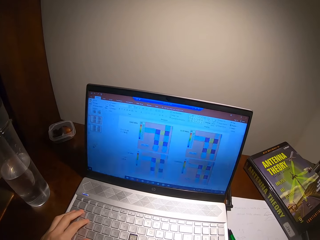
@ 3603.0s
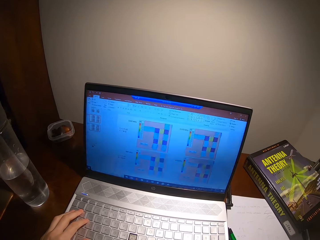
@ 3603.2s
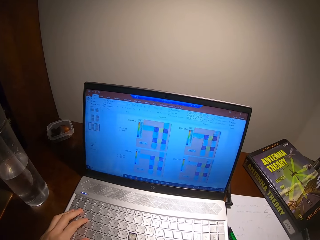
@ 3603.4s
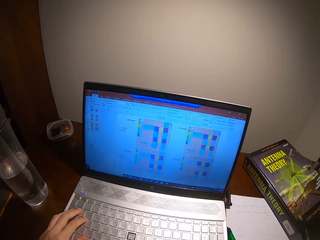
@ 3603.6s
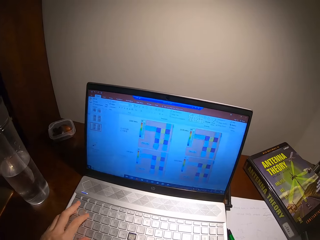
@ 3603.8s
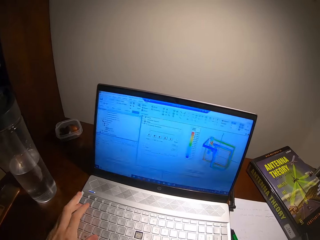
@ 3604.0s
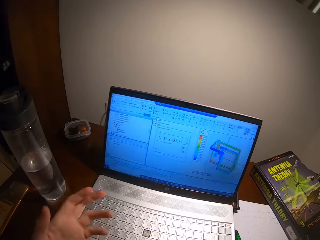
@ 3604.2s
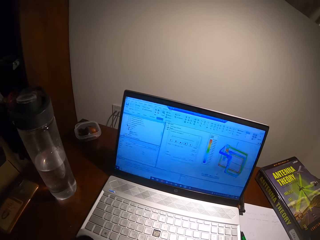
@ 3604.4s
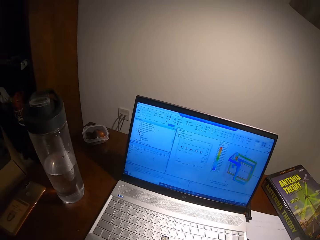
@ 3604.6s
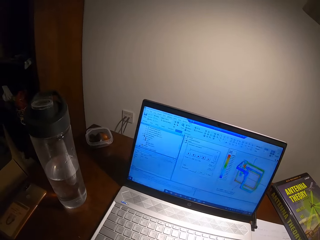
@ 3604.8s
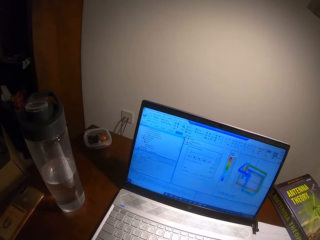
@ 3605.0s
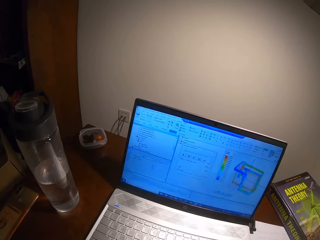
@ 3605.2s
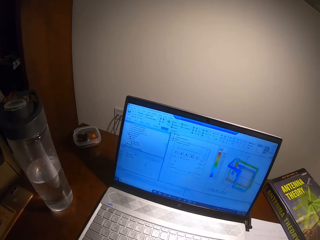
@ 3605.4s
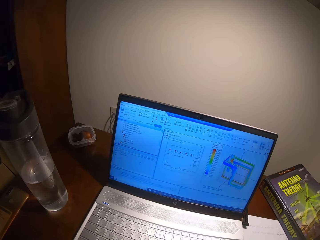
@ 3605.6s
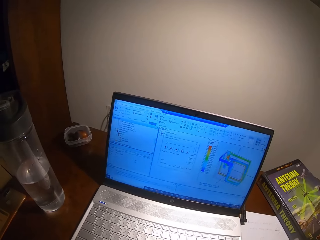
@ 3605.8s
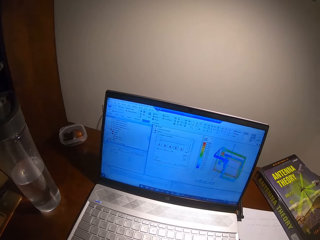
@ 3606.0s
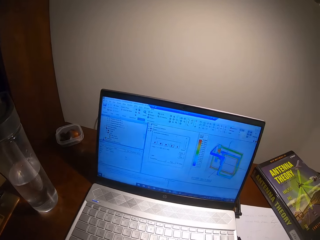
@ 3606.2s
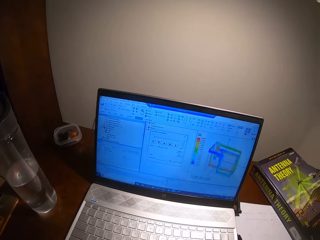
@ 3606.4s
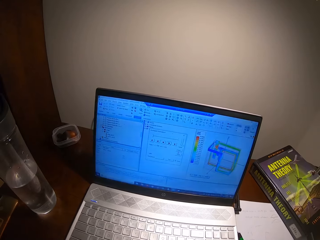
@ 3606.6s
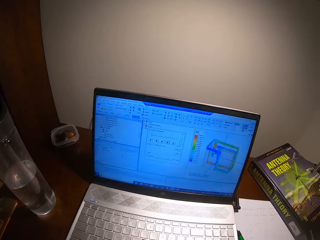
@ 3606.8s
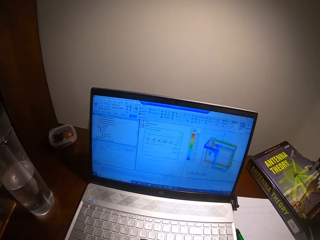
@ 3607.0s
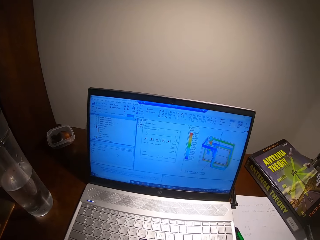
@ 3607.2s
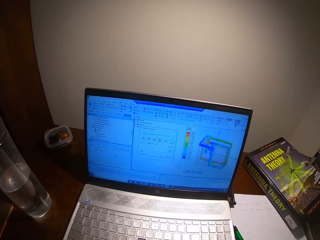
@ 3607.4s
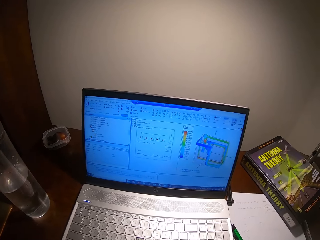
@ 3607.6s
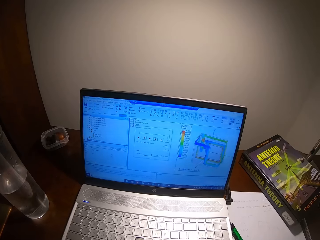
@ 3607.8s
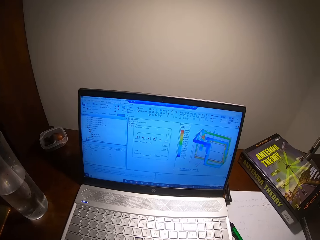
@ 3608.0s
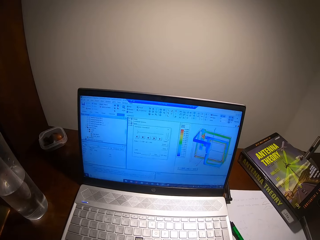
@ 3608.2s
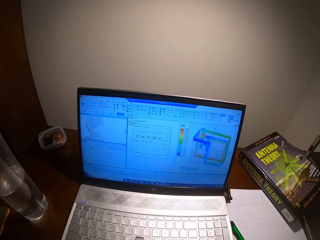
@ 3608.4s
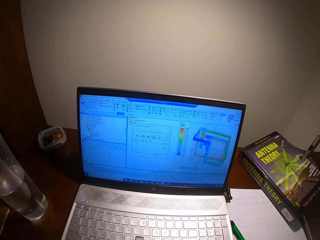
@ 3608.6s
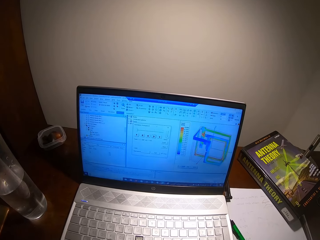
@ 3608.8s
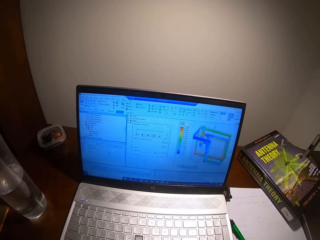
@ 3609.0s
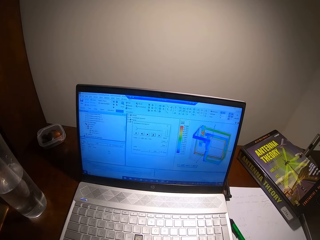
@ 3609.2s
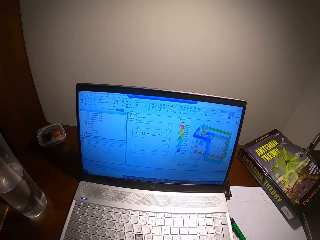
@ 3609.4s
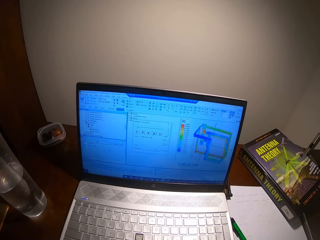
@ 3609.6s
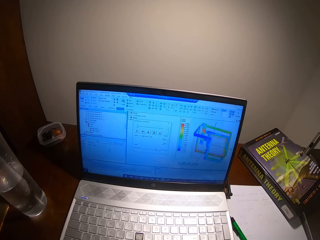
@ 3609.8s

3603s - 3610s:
The camera wearer operates the laptop.

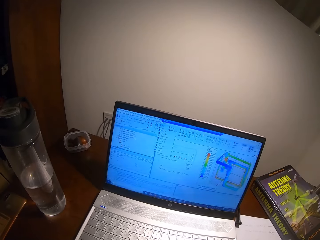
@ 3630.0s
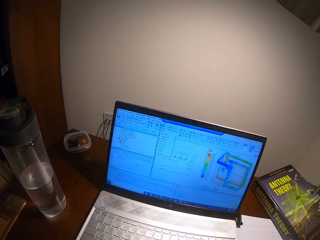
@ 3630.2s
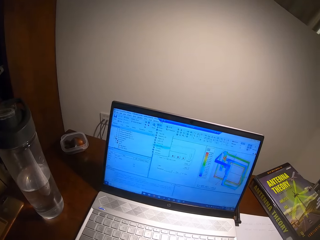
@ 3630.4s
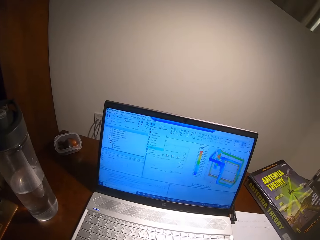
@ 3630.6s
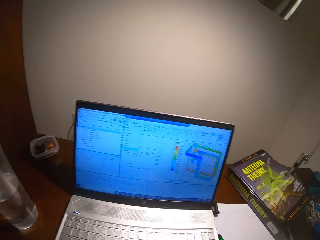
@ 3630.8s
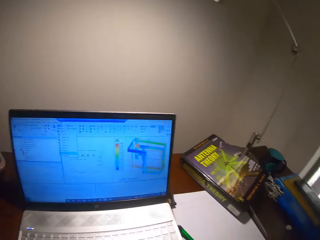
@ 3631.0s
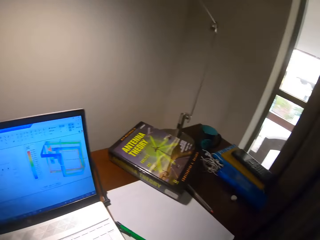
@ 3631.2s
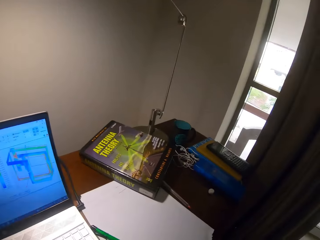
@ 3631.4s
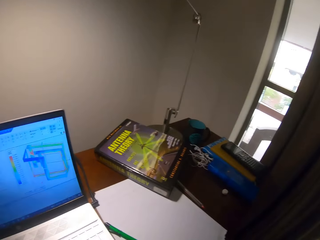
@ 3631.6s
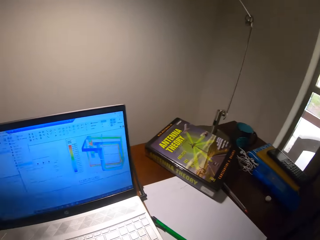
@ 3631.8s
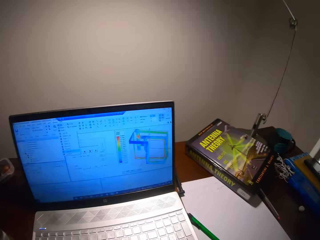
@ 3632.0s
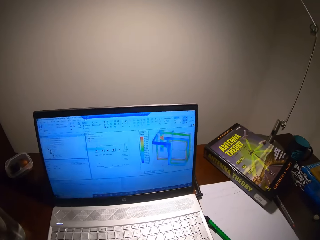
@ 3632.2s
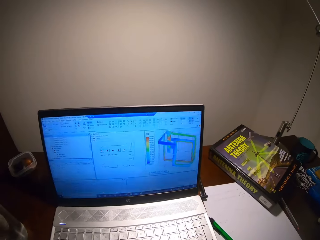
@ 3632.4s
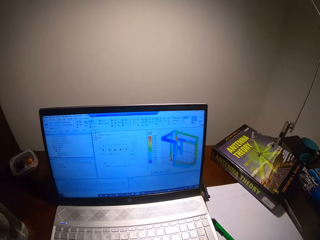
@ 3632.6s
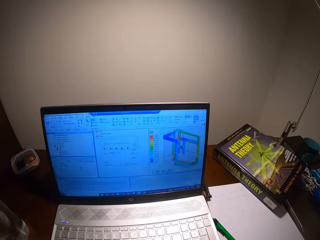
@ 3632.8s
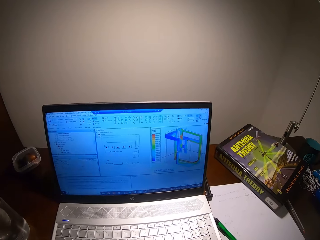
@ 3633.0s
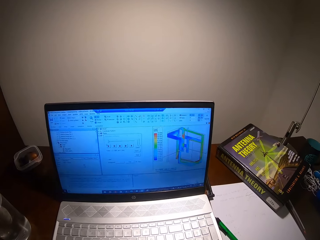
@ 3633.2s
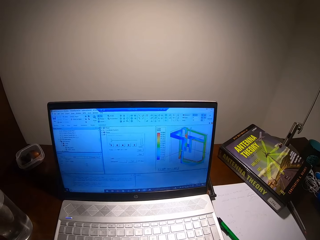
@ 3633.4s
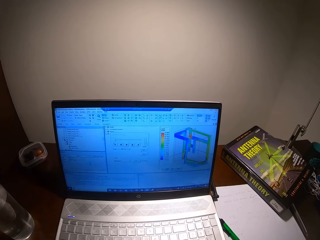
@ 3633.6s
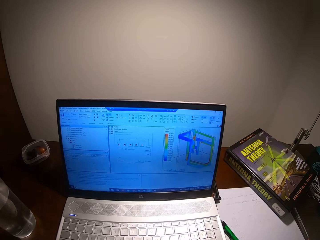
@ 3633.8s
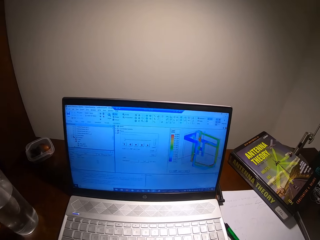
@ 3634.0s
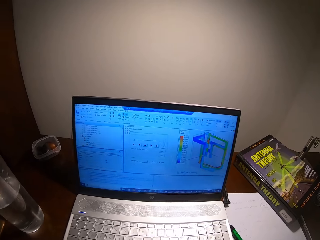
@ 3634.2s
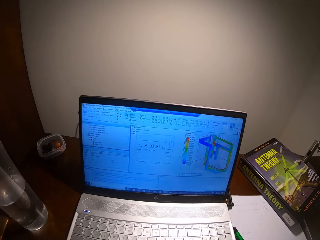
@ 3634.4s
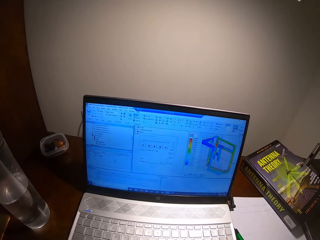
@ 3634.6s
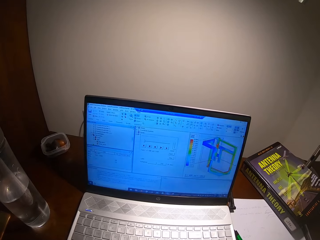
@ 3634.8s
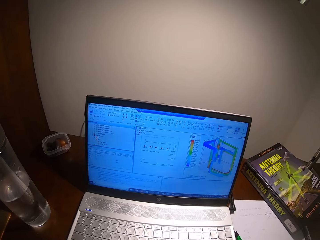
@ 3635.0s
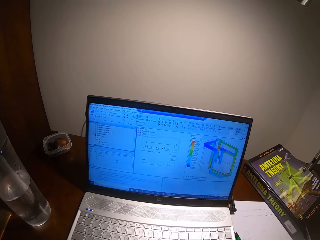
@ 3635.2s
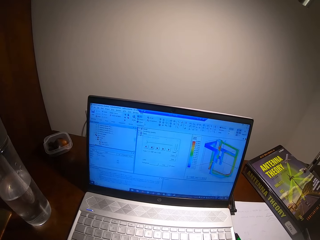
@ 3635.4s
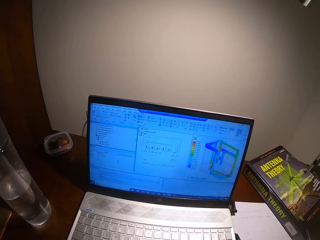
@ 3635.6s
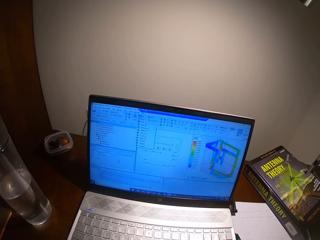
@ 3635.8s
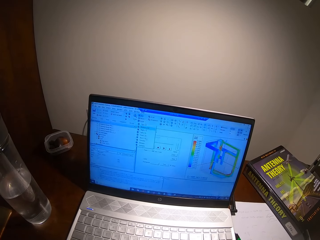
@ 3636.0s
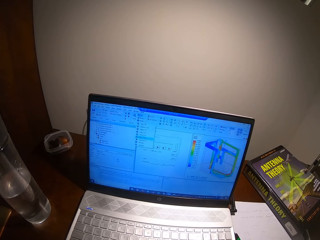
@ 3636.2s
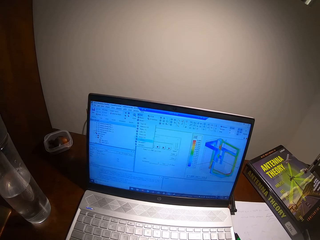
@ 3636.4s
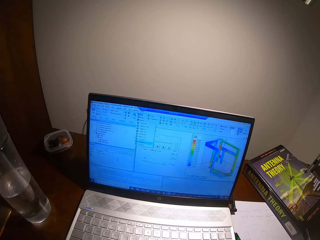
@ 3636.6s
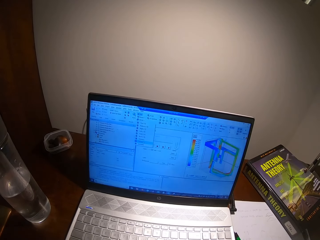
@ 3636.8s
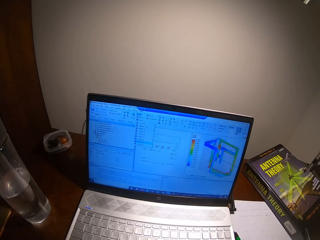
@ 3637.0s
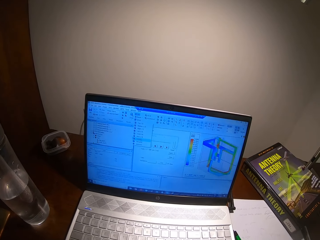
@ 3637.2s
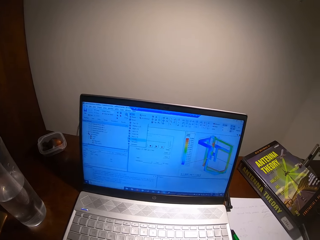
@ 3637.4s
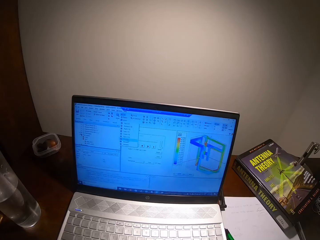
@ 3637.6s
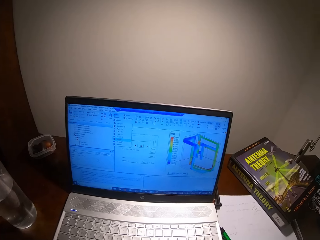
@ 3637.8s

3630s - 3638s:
The camera wearer looks around. They operate the laptop.

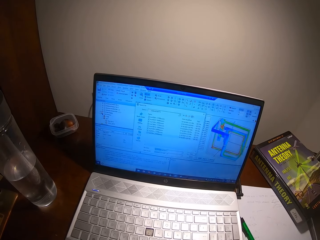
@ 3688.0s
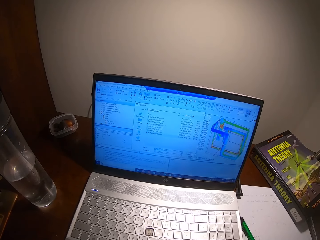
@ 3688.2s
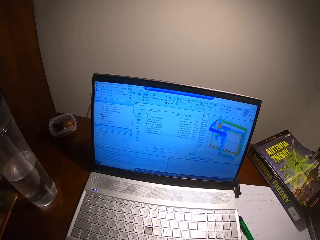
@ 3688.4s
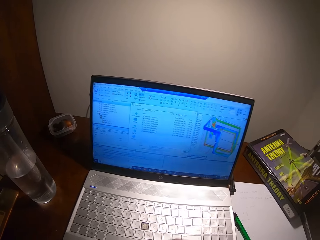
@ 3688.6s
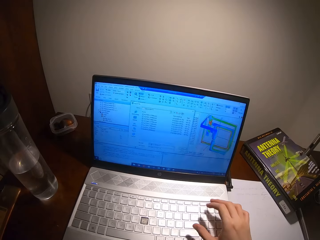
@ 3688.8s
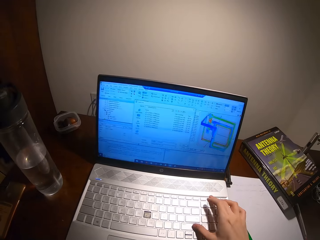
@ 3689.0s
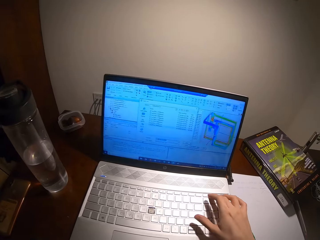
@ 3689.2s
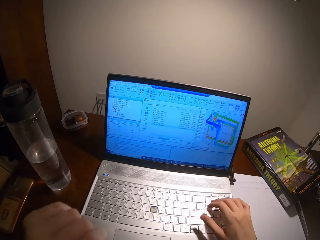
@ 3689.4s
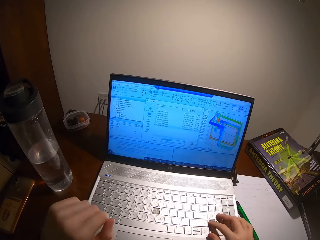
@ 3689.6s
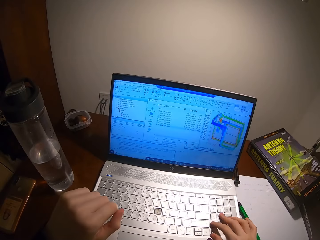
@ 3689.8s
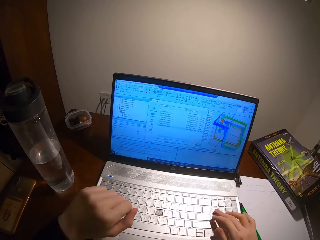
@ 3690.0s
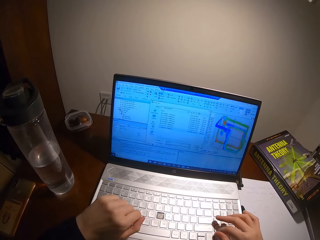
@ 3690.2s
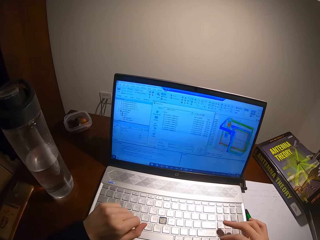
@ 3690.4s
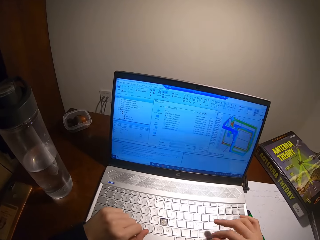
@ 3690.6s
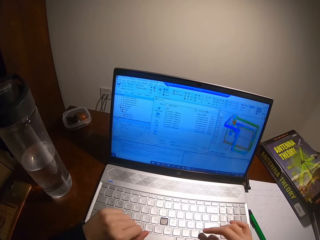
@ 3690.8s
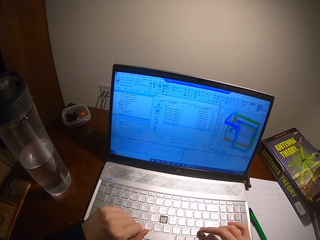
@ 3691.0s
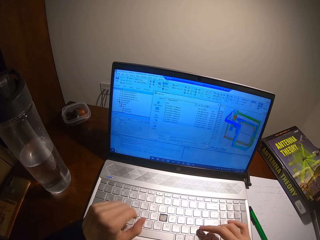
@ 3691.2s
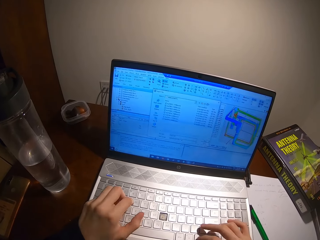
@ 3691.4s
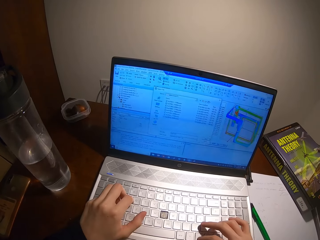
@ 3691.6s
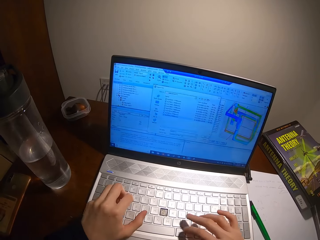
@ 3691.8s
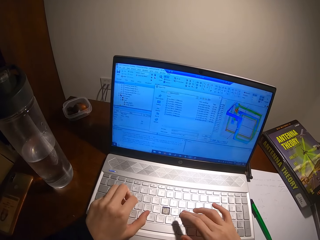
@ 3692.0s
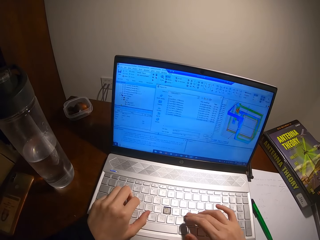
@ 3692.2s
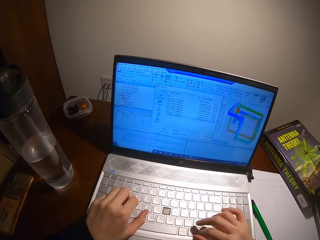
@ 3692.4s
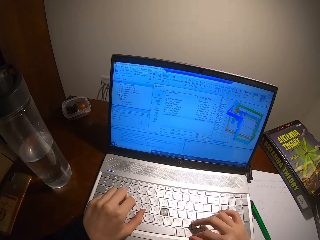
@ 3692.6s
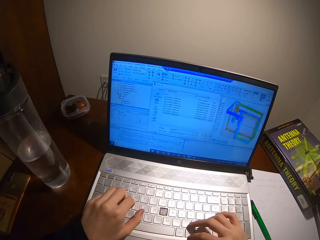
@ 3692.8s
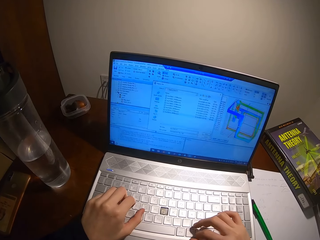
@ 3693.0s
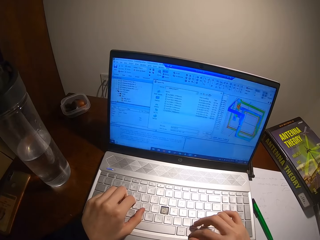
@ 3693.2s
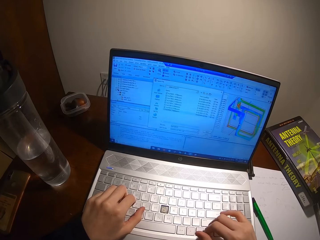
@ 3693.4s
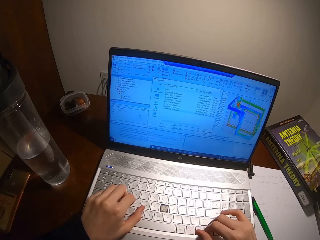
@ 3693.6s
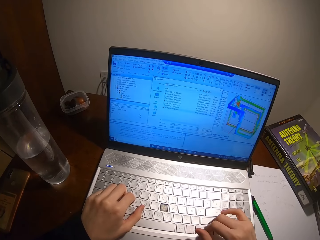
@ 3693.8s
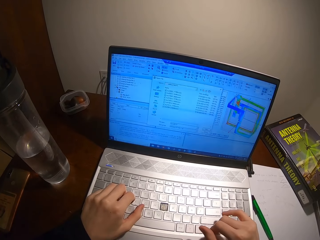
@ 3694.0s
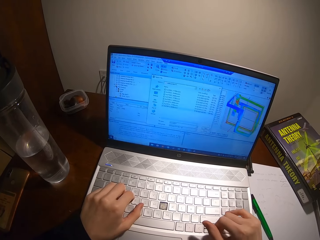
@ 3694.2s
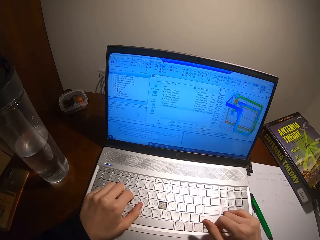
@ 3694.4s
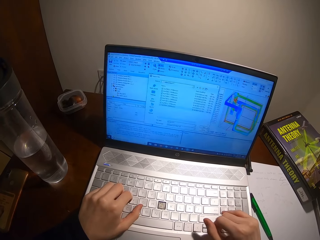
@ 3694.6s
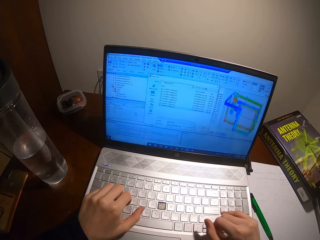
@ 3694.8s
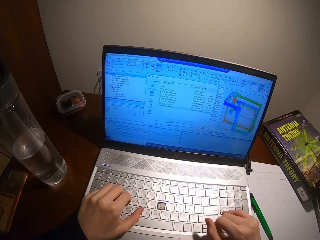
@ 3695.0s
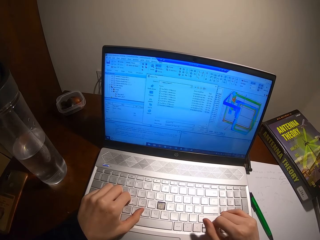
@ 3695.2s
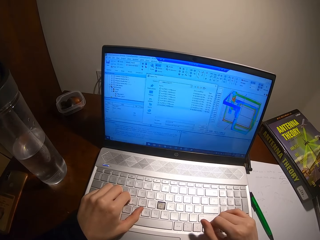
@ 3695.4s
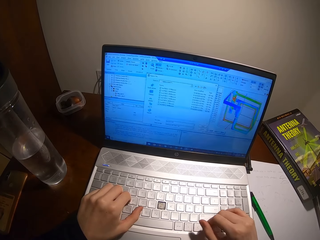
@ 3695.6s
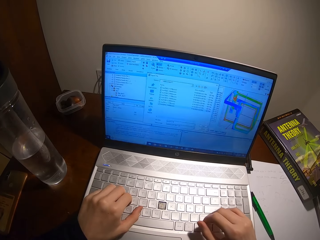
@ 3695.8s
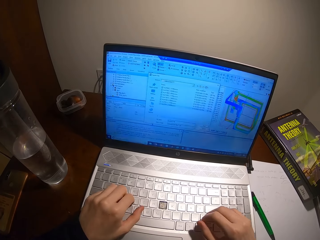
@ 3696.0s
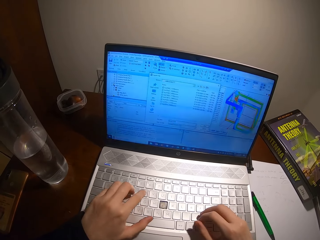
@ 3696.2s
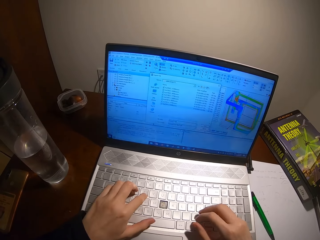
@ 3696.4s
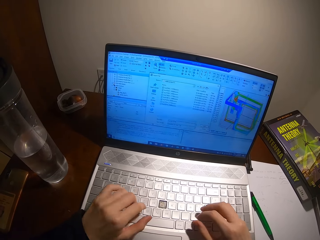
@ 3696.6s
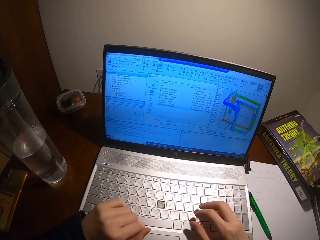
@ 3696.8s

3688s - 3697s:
The camera wearer types words in the laptop.
